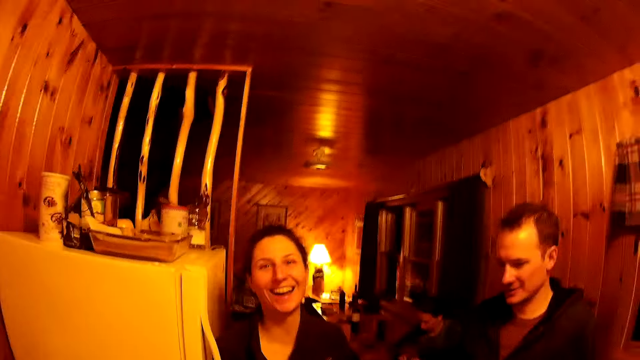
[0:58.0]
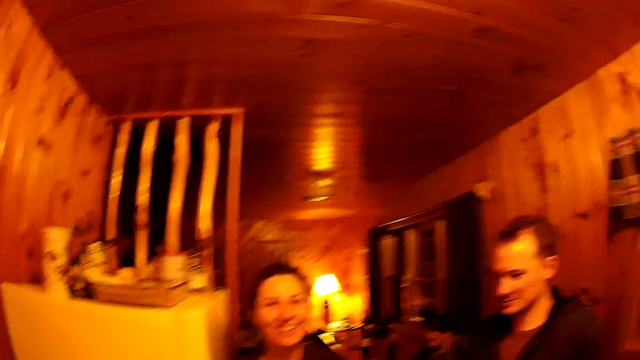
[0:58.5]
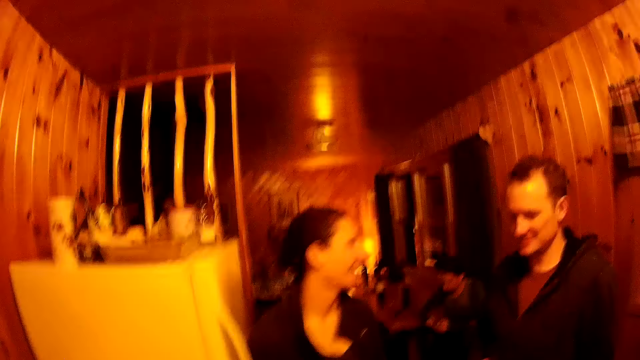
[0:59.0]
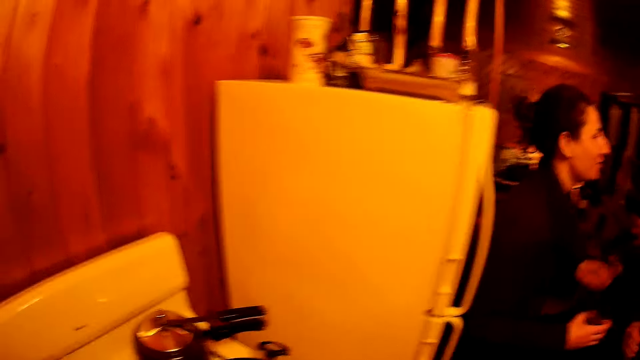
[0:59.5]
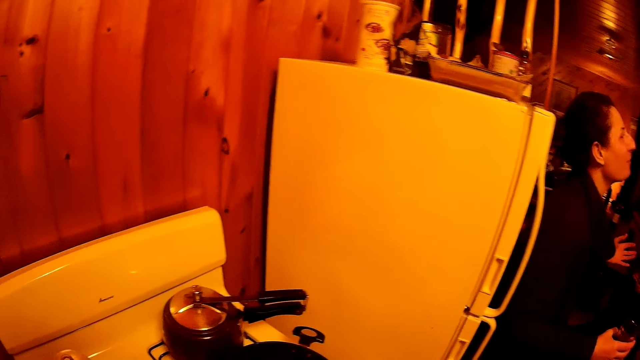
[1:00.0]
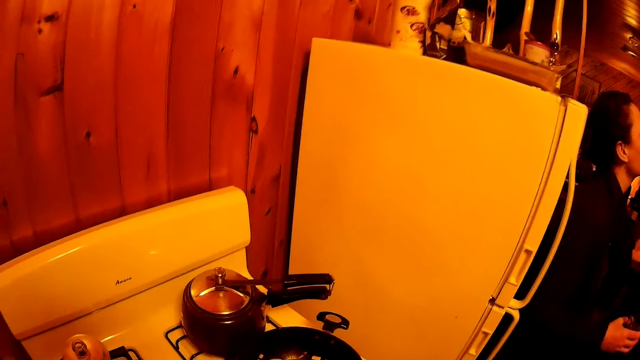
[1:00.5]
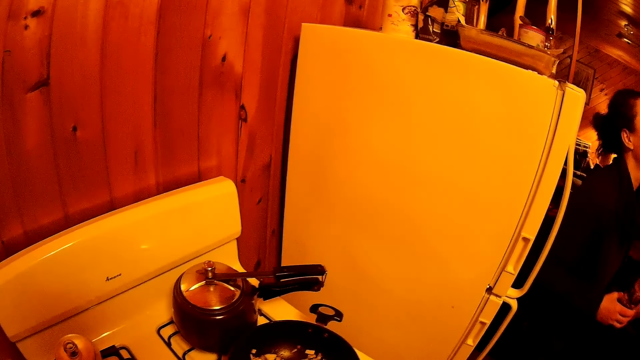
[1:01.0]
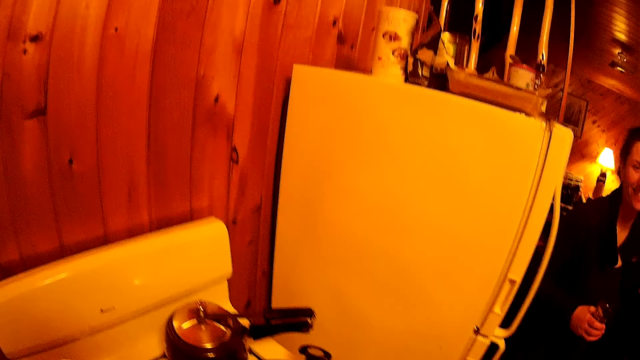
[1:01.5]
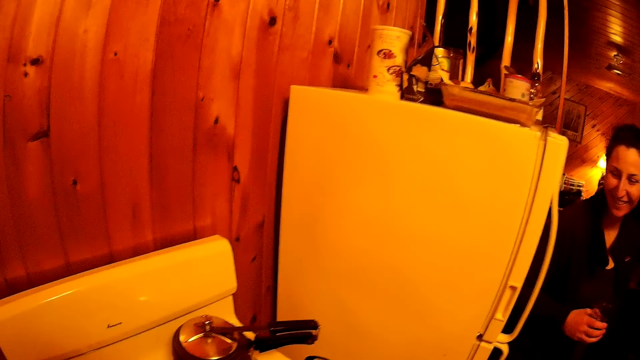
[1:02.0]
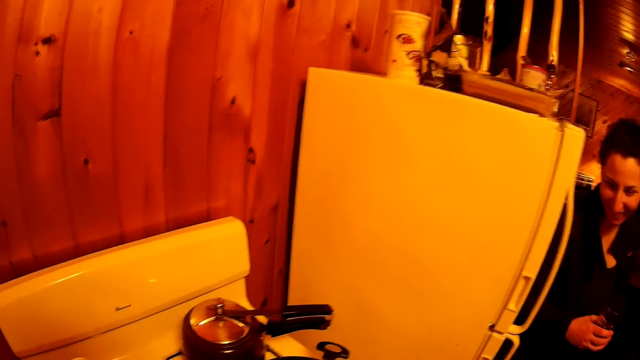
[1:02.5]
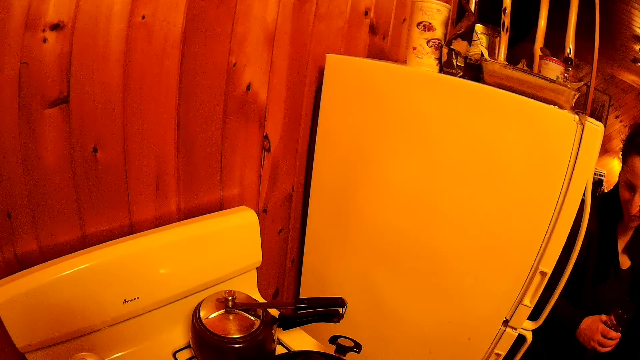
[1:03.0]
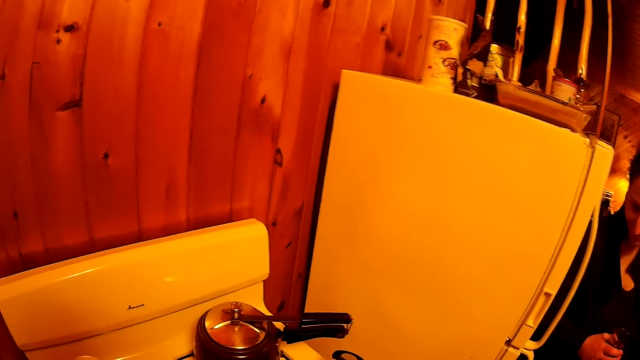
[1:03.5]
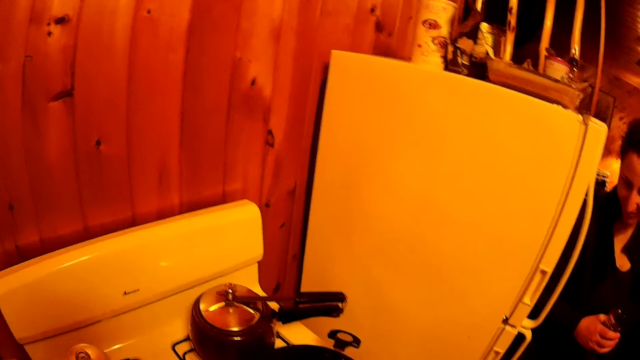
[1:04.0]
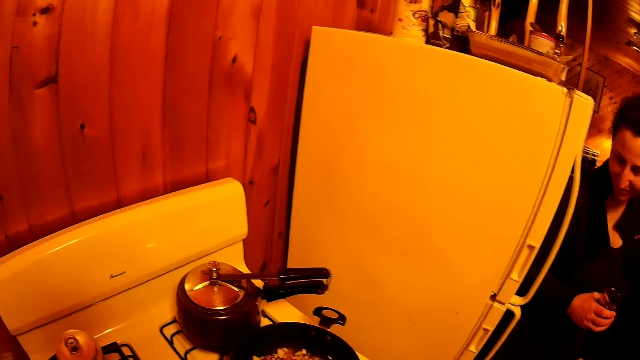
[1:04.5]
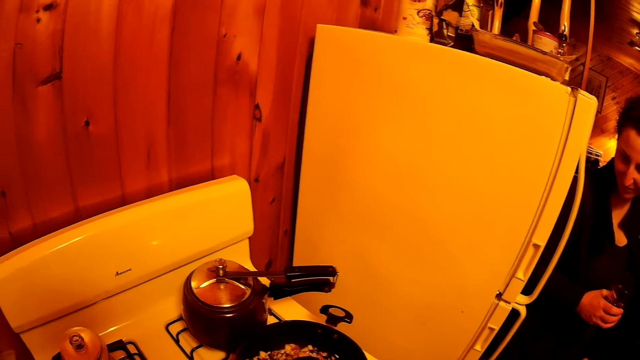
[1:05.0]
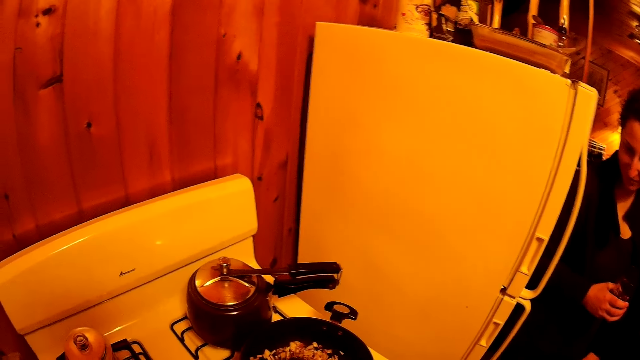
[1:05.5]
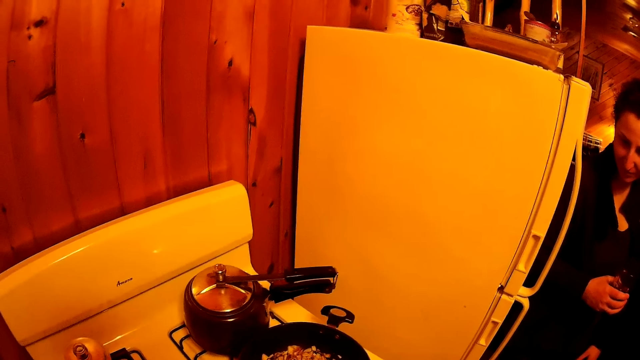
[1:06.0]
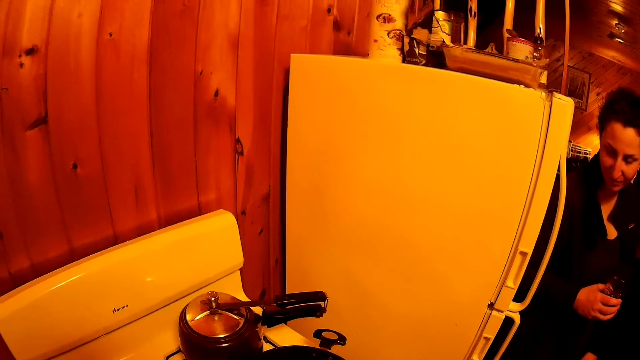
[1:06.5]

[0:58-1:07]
The camera wearer turns around the room. They stir the ingredients.

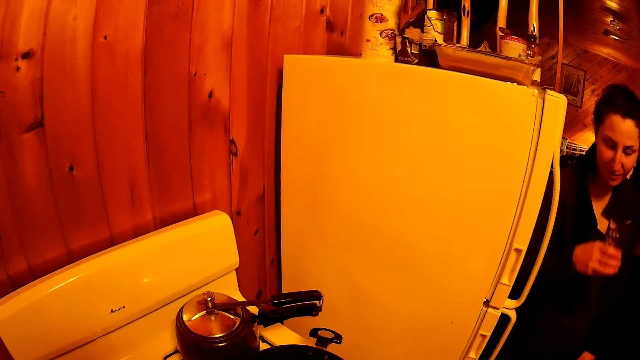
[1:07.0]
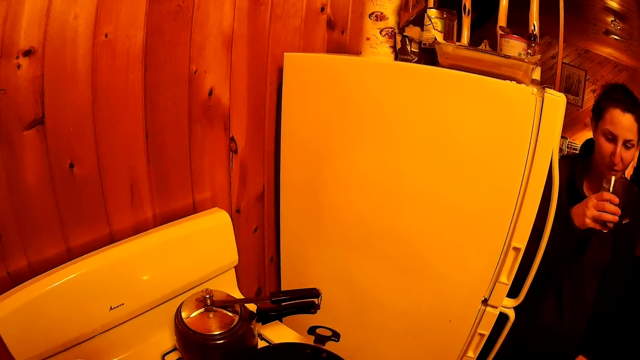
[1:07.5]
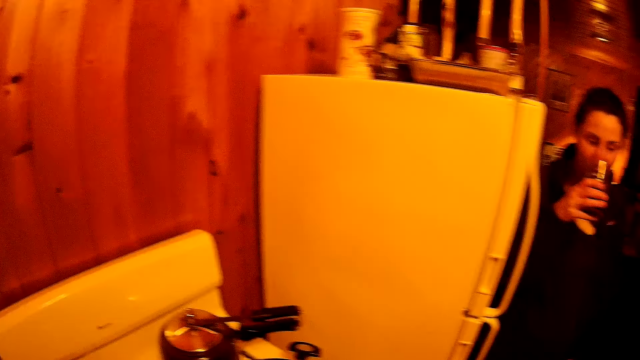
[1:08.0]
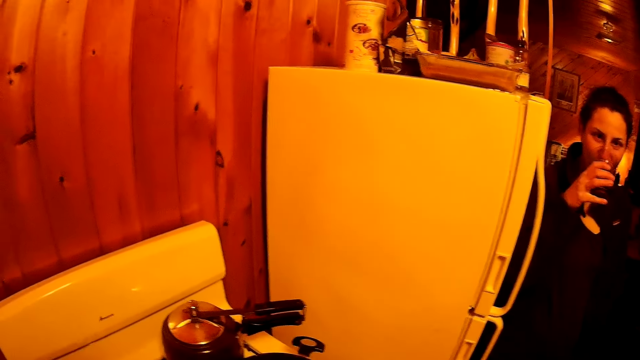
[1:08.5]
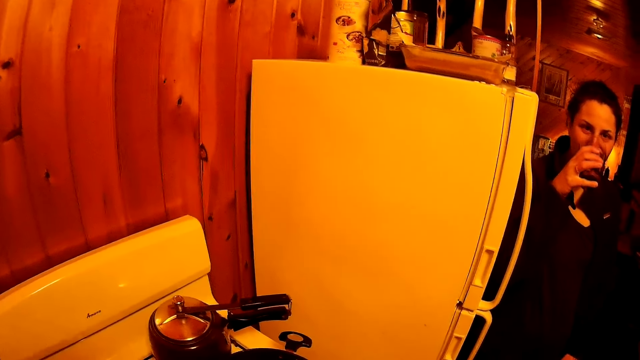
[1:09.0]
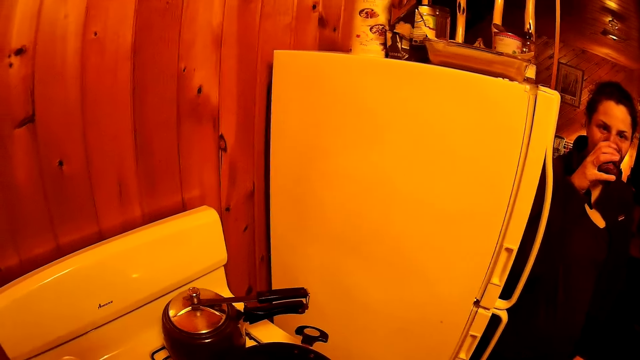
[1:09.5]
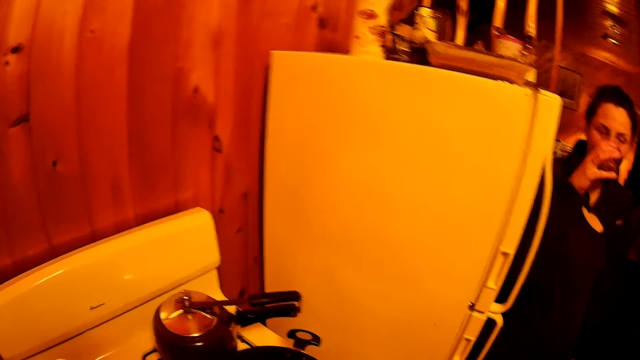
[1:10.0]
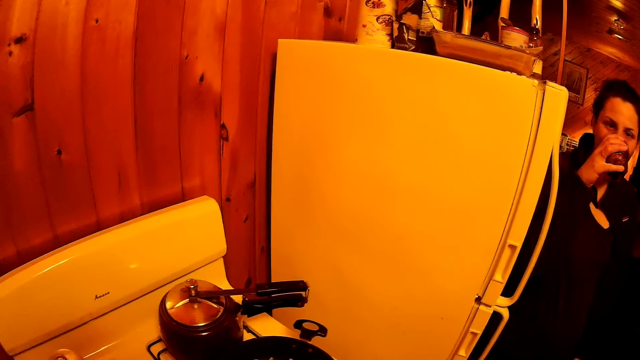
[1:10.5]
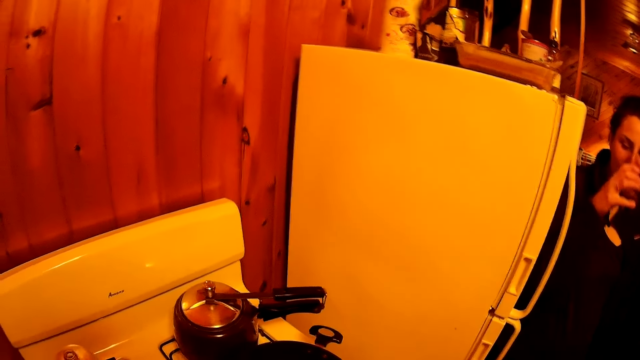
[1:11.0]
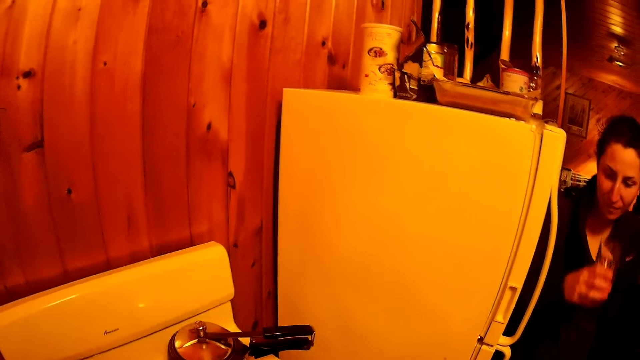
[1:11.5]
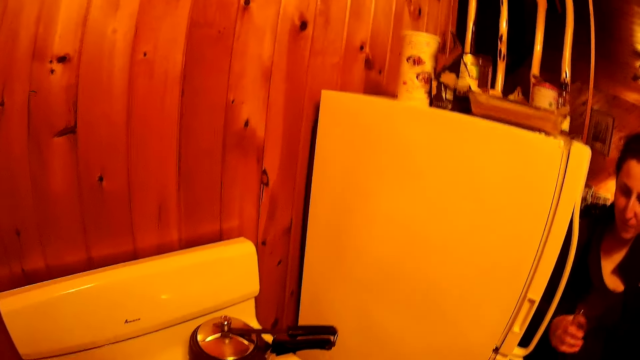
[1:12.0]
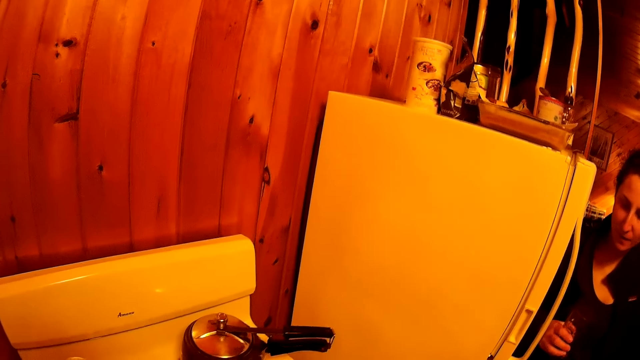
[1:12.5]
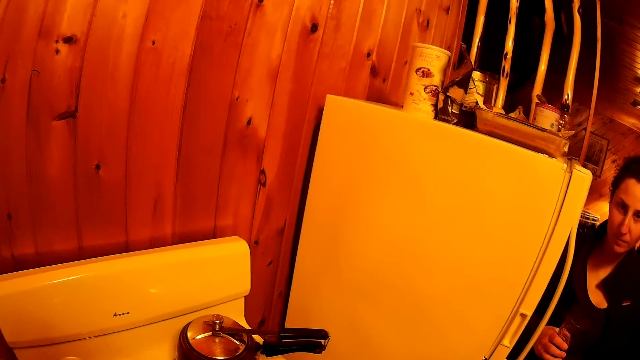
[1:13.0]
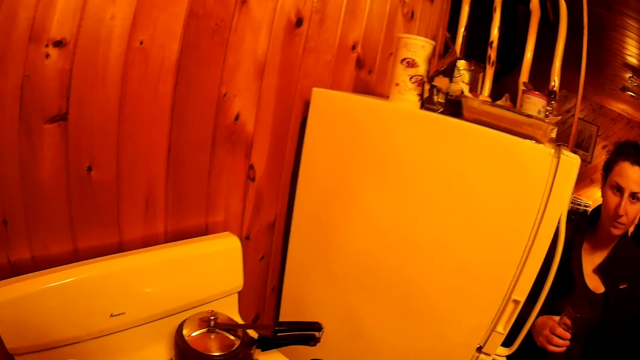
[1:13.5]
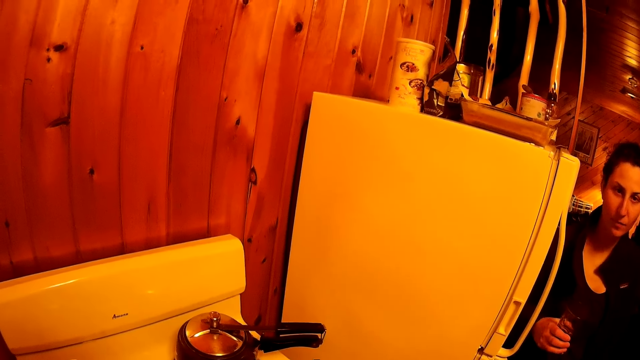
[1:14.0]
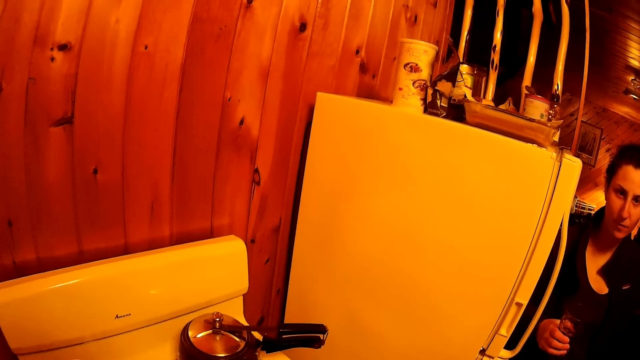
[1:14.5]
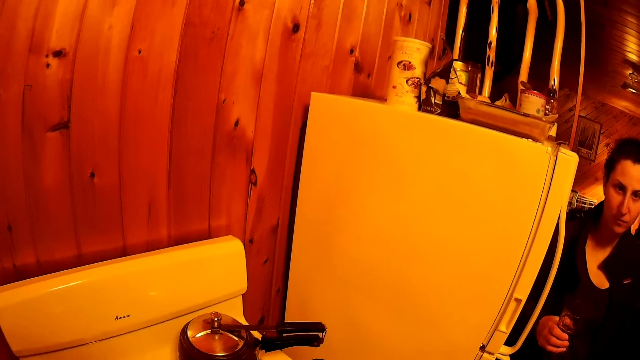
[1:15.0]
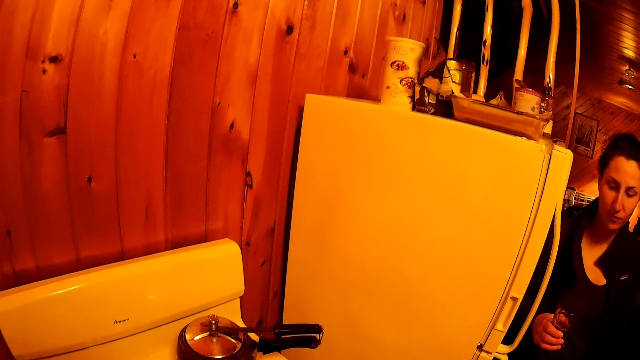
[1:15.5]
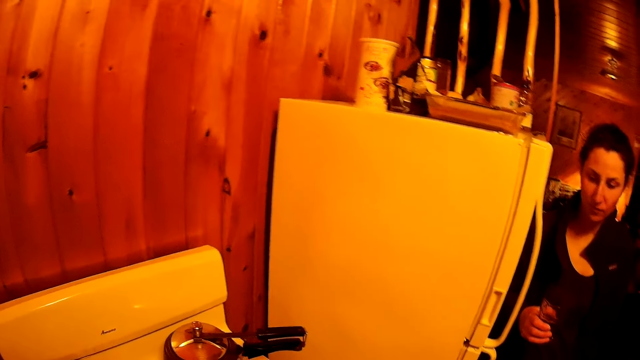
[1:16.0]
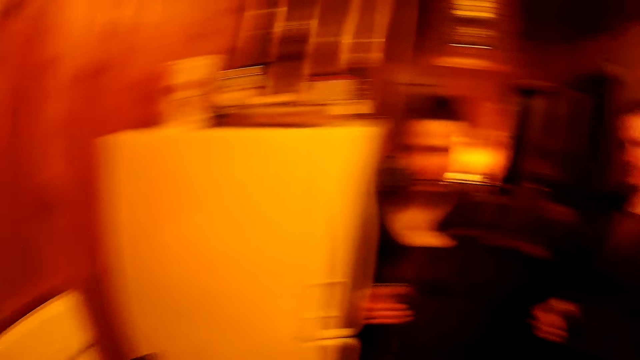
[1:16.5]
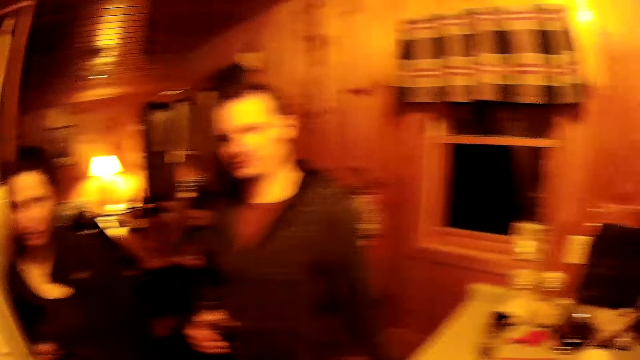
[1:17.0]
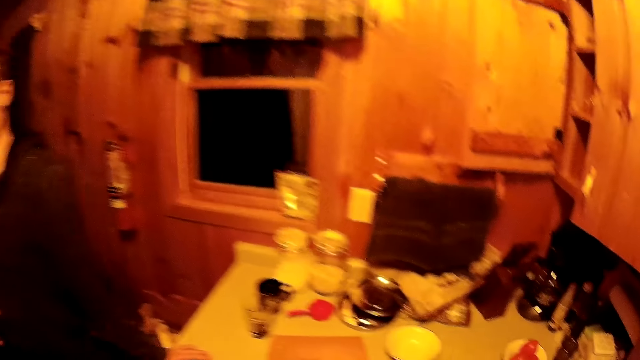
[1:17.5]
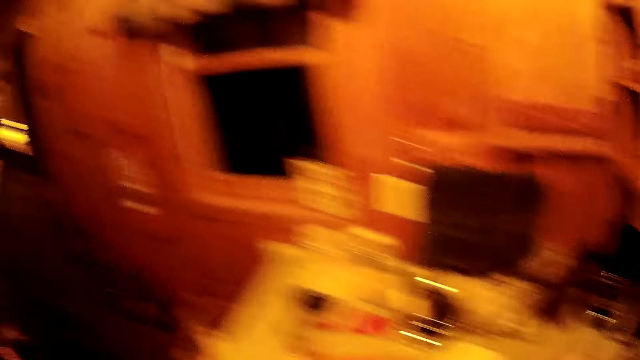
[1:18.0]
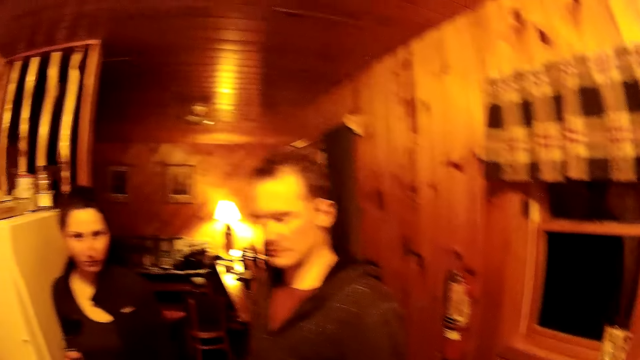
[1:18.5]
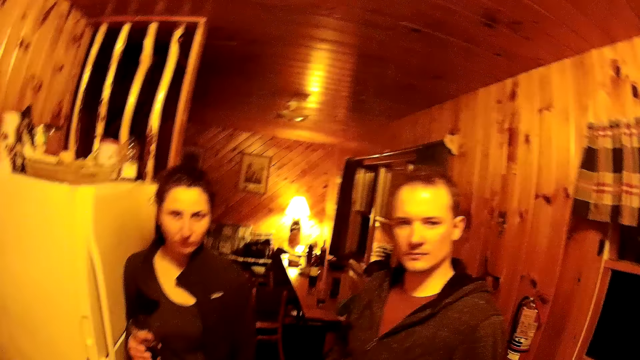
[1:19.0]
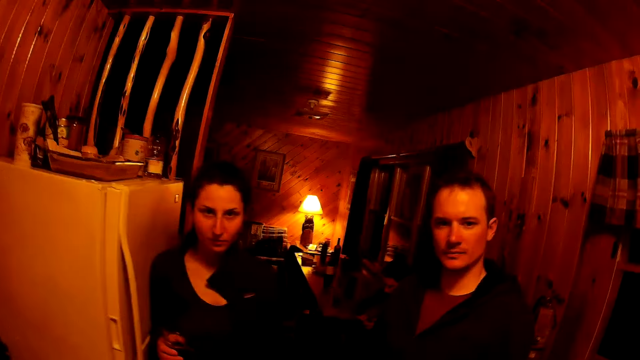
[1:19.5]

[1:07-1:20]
A woman sips a drink. The camera wearer stirs the ingredients. They walk around the room.
